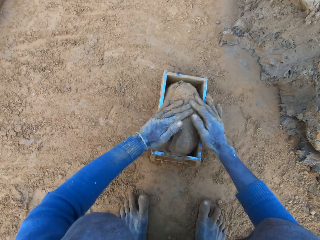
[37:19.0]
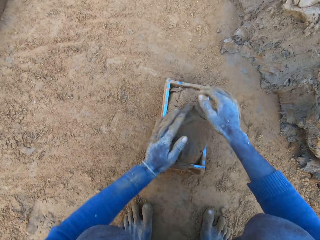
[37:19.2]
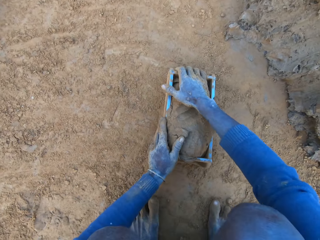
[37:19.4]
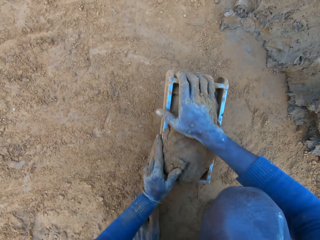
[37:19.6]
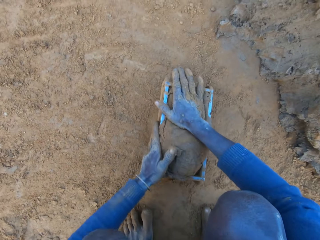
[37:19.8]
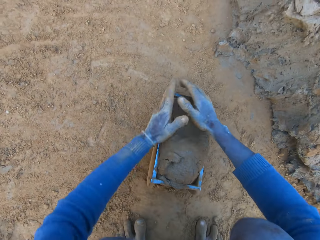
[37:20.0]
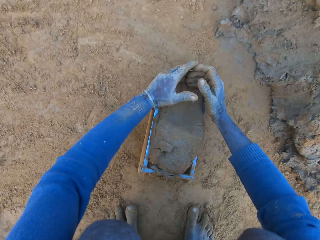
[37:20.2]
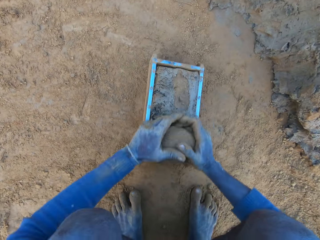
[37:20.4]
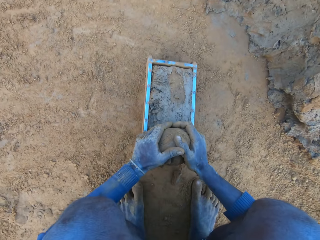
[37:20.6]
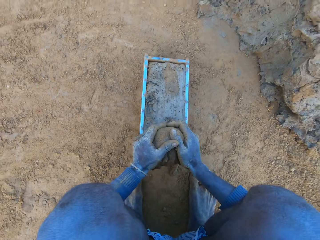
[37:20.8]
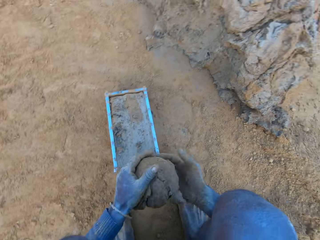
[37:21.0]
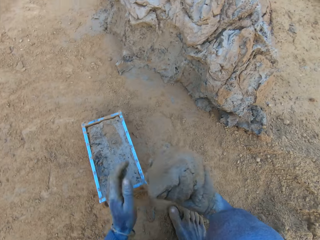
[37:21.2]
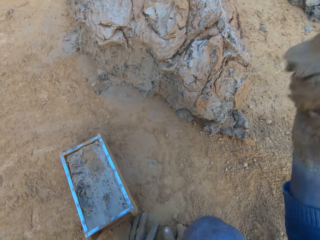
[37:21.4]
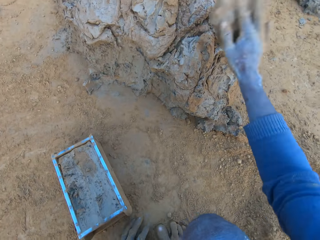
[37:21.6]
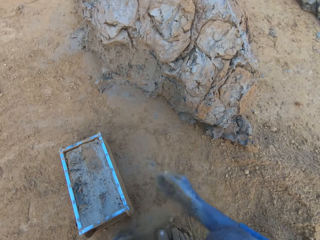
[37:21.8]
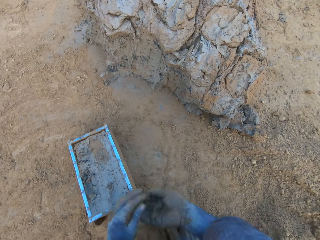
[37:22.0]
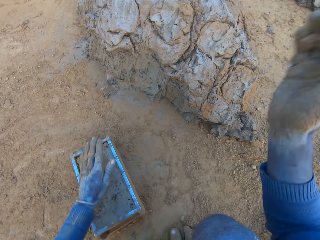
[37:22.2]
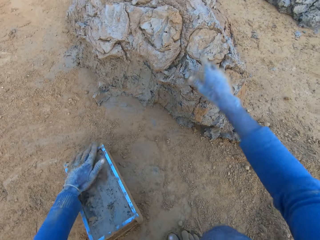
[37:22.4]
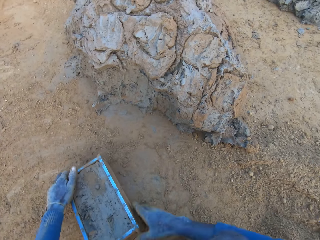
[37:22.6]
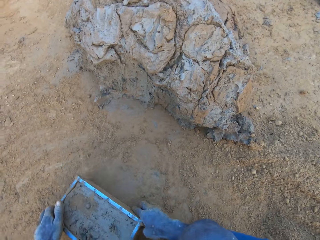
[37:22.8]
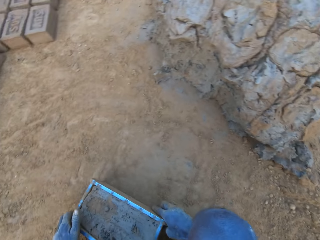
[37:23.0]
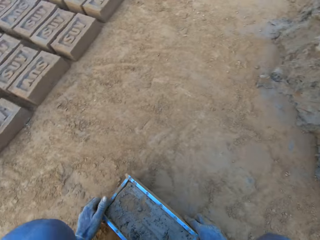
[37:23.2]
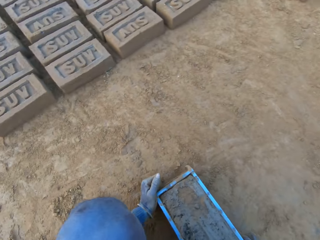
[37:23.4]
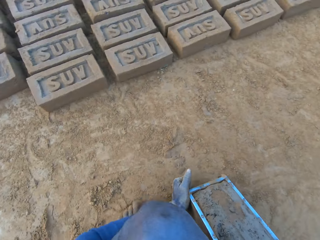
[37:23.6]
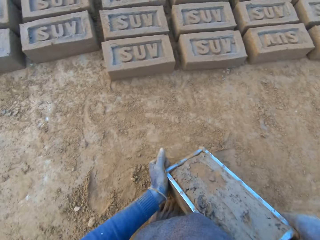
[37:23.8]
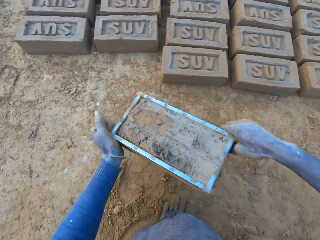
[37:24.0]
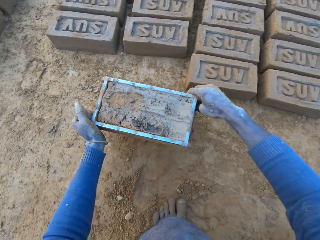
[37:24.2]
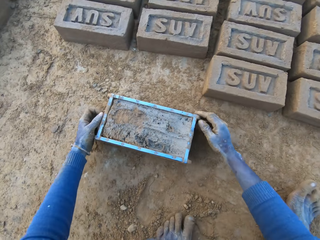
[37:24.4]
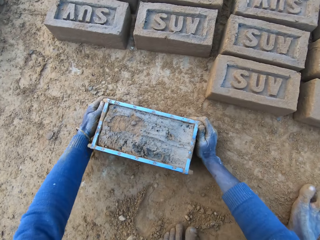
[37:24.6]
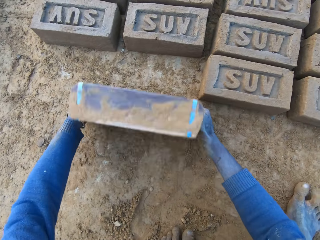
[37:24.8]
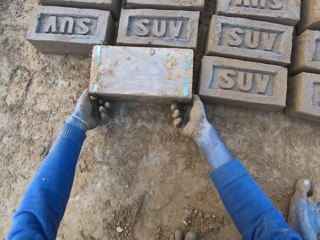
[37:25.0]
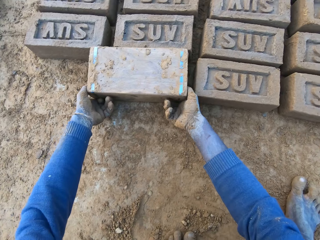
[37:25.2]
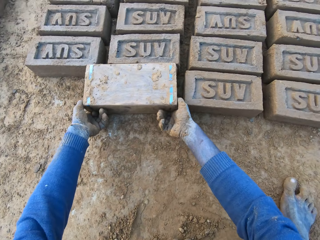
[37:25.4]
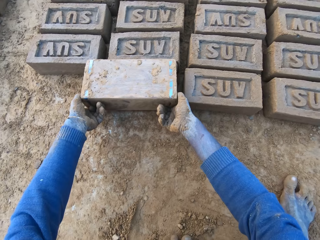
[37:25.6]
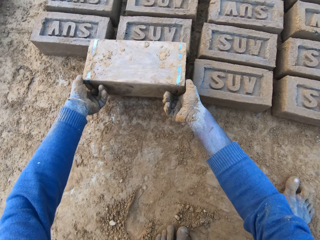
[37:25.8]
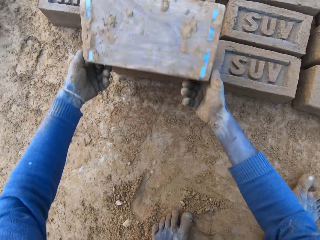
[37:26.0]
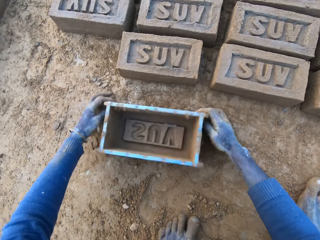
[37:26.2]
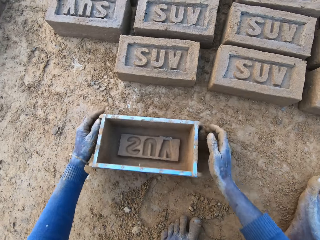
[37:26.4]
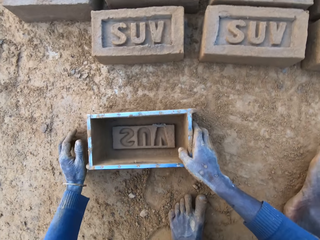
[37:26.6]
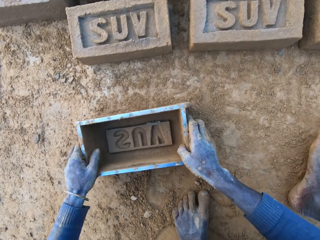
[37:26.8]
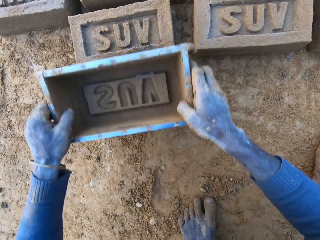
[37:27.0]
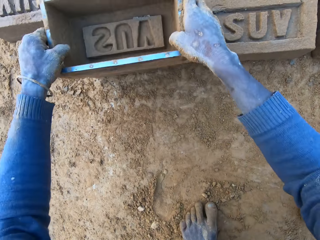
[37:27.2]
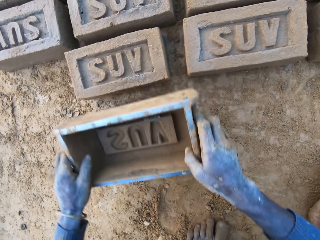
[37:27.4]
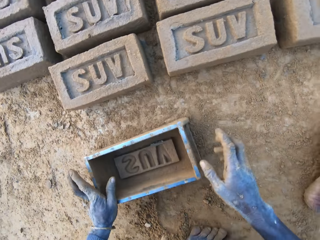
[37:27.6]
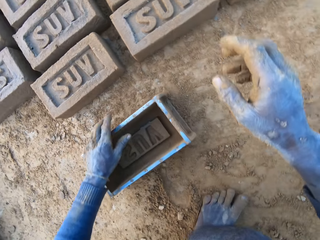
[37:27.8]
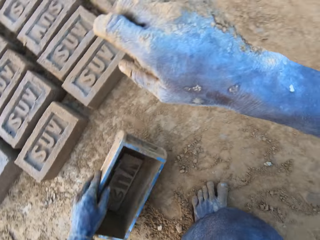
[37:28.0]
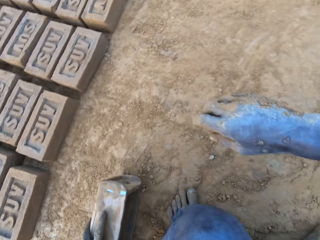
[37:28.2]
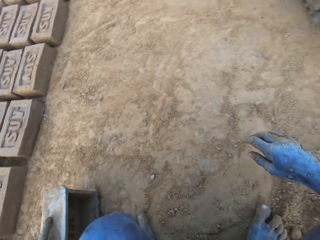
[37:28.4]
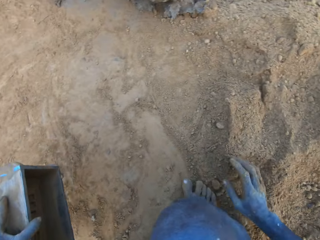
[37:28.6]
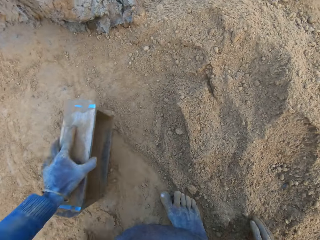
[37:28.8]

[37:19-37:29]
The camera wearer puts the clay into the clay mould. He presses the clay with his hands. He scrapes clay from the mould with his hands. He throws the clay on the clay mud. He throws the clay away. He moves the clay mould on the ground with his hands and drops the mould on the ground. He puts the brick aside. He turns the clay mould on the ground.

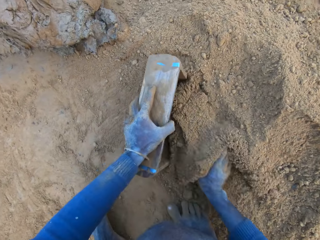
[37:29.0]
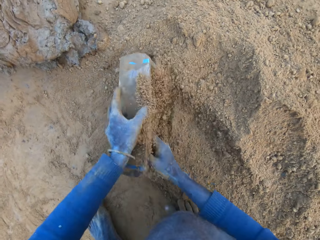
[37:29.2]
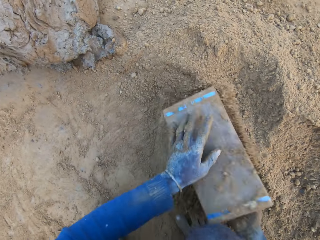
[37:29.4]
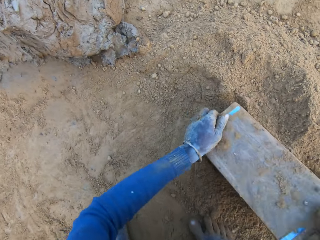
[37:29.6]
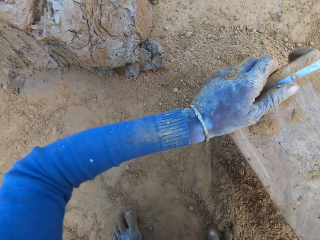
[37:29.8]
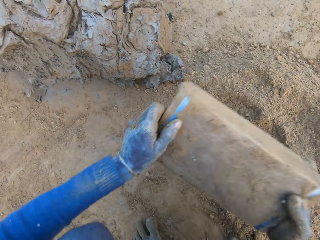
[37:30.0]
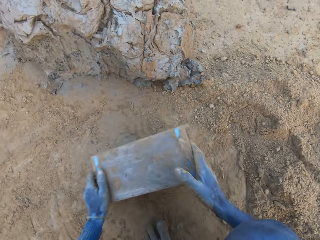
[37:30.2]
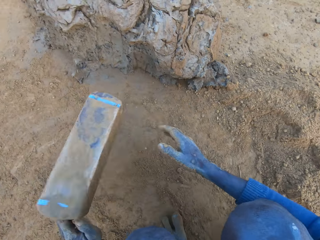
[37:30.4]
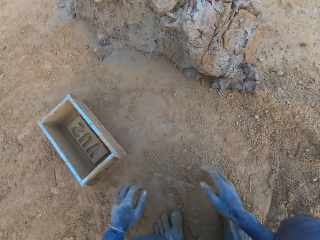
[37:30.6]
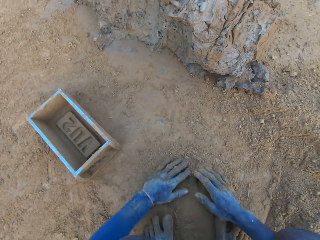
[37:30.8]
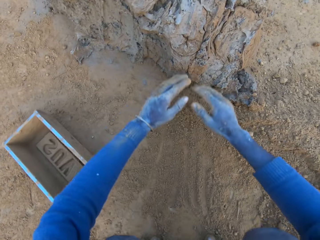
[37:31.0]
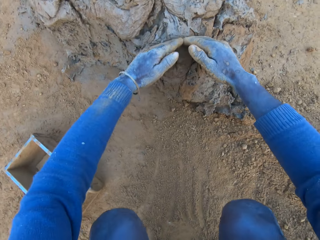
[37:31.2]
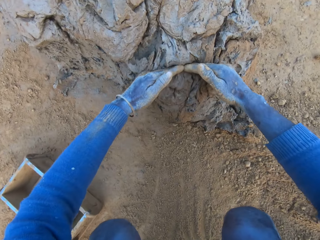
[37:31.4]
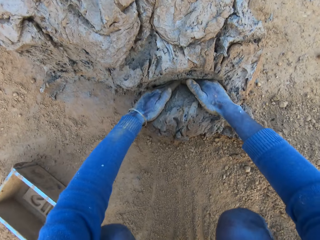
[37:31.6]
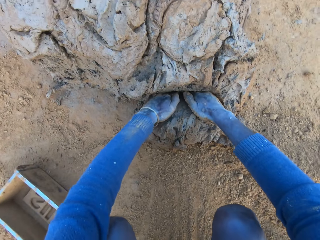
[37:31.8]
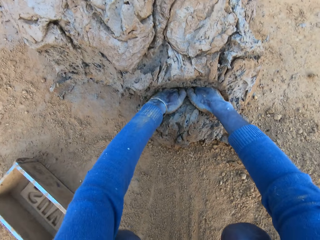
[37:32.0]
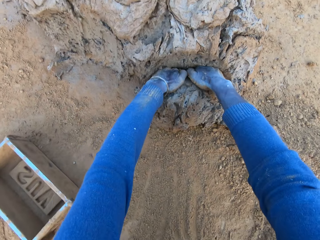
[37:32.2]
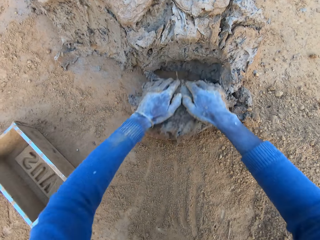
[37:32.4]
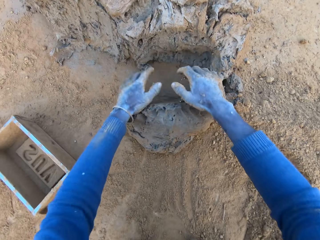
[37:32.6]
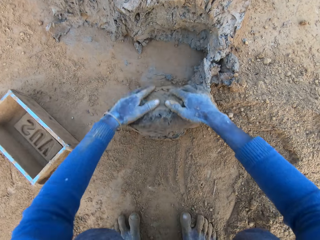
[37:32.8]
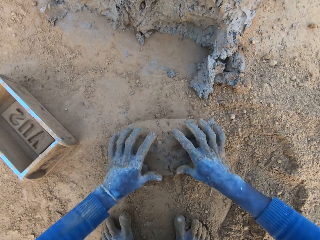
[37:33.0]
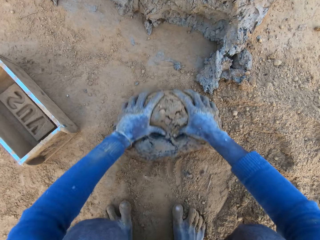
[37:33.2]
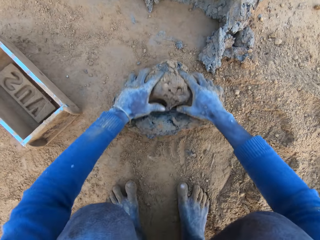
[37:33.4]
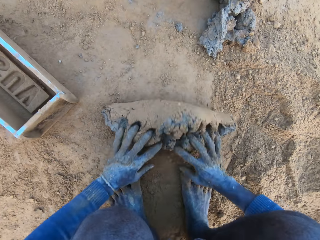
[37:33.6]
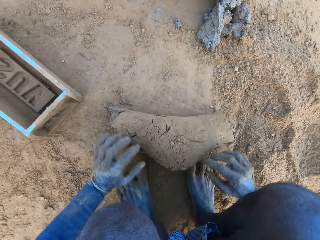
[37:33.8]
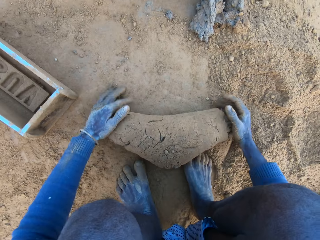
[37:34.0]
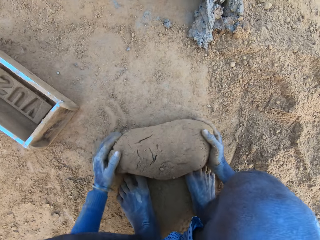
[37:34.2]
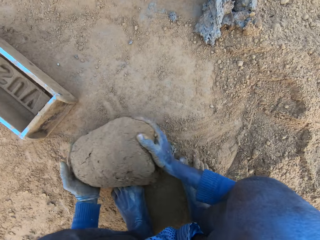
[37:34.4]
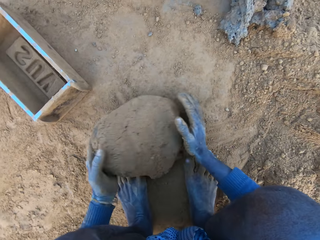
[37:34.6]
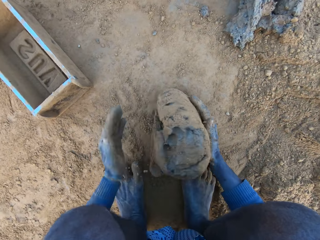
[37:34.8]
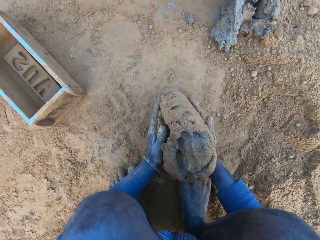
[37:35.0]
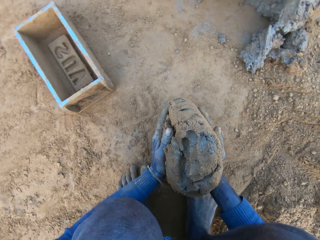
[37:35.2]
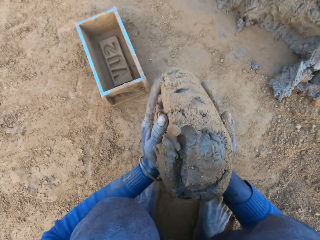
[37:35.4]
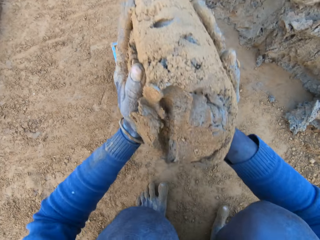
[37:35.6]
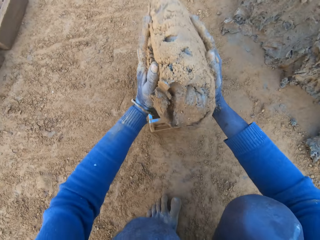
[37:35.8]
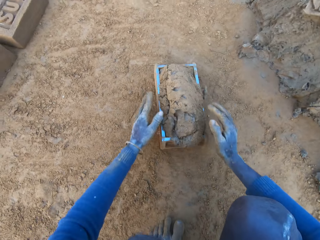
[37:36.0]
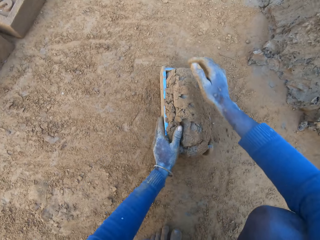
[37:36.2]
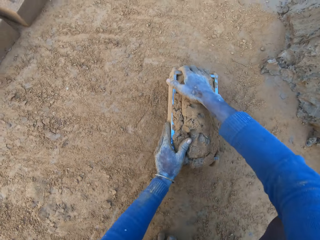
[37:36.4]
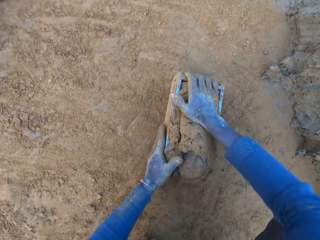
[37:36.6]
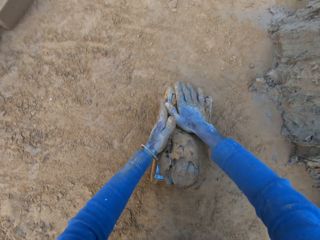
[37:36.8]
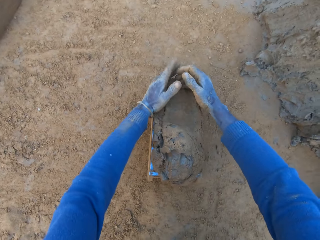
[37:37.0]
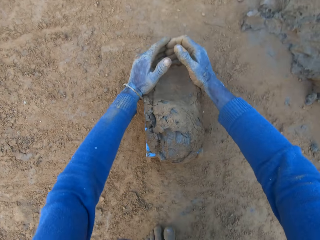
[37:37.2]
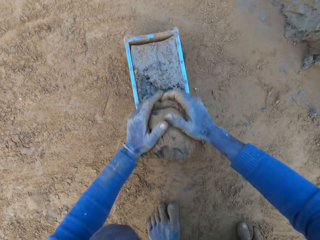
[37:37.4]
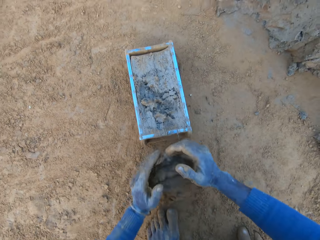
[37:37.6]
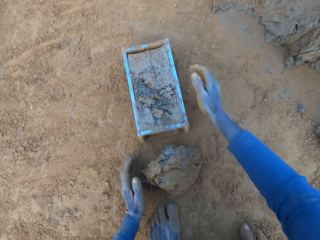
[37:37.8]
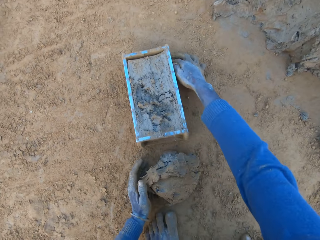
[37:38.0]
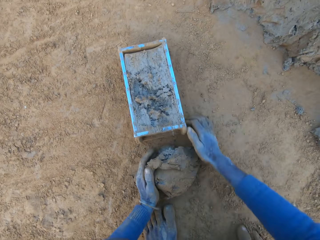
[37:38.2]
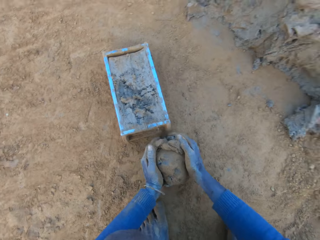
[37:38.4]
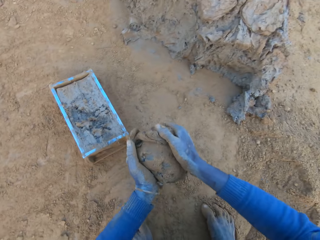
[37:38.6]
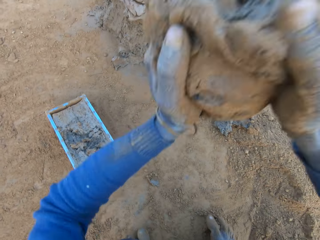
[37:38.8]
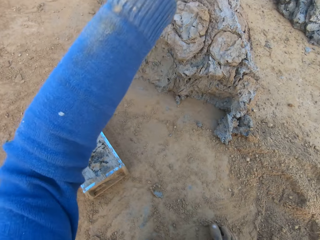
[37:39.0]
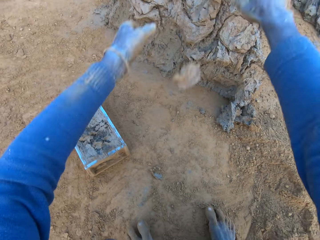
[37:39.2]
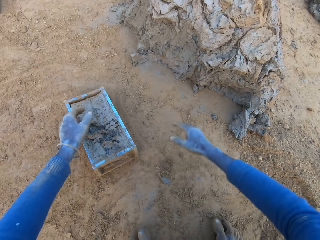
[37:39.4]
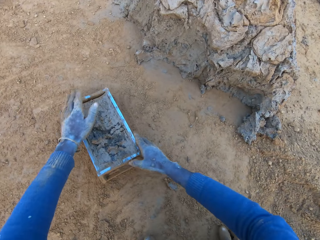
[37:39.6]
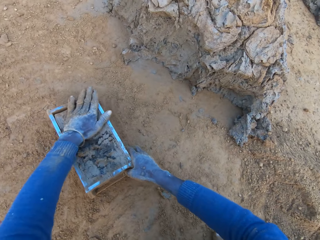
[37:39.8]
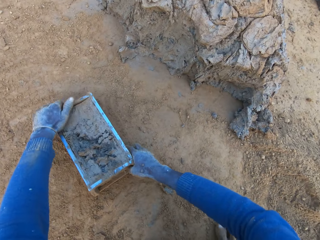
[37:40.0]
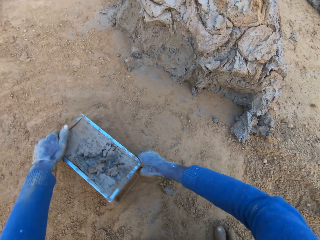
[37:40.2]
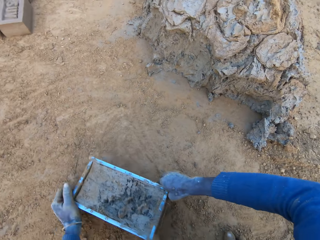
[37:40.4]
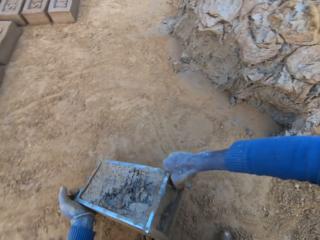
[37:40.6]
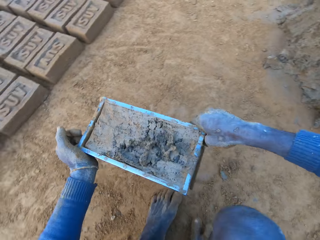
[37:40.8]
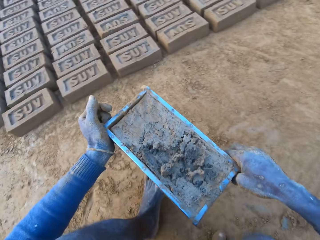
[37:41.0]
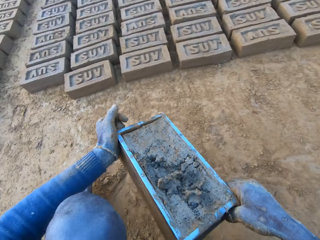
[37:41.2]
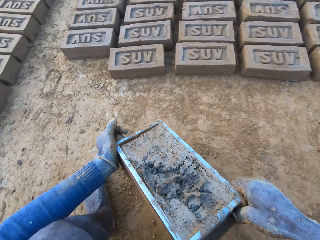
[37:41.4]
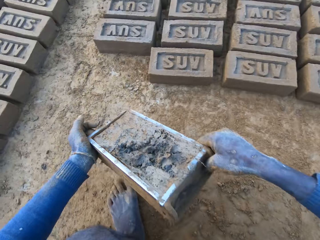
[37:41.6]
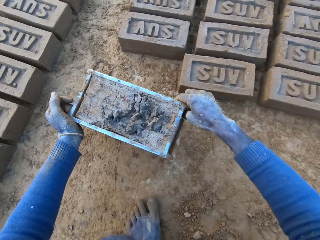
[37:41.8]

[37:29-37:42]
The camera wearer packs sand into the clay mould with his right hand. He pours the sand out of the clay mould and drops the mould on the ground. He packs clay from the clay mud with his hands and presses the clay with his hands. He puts the clay into the clay mould. He scrapes clay from the mould with his hands. He packs sand on the ground. He throws the clay on the clay mud. He moves the clay mould on the ground with his hands.
